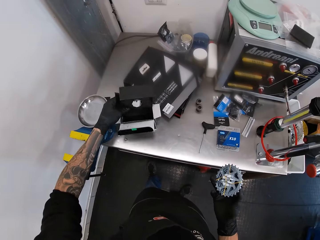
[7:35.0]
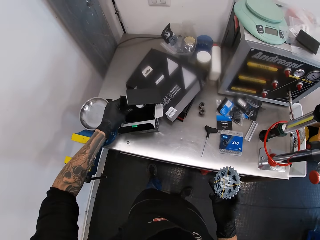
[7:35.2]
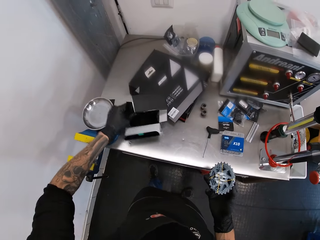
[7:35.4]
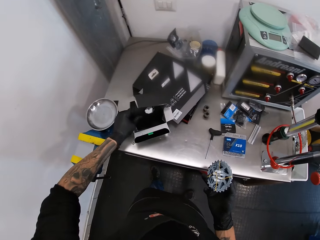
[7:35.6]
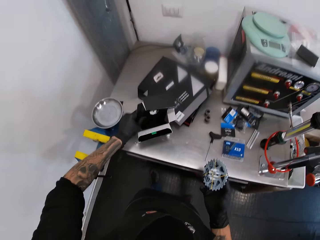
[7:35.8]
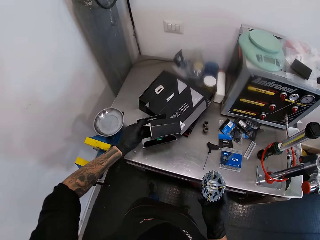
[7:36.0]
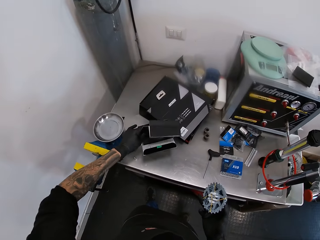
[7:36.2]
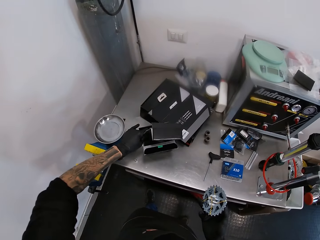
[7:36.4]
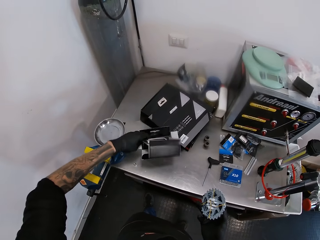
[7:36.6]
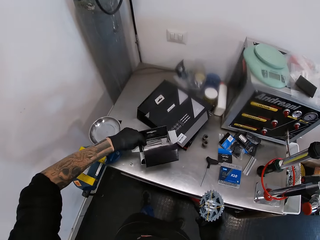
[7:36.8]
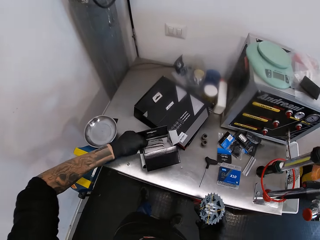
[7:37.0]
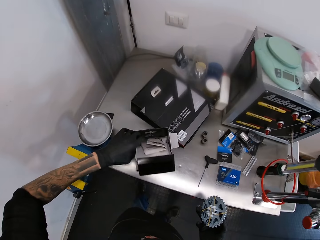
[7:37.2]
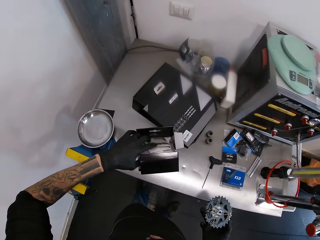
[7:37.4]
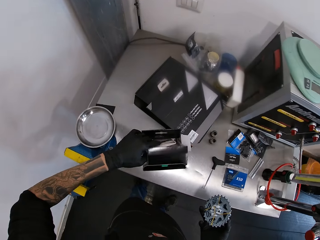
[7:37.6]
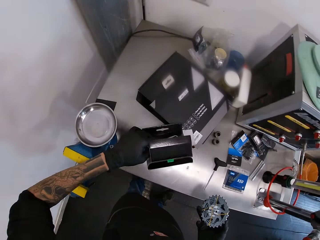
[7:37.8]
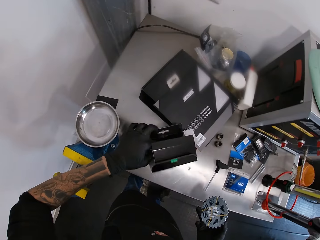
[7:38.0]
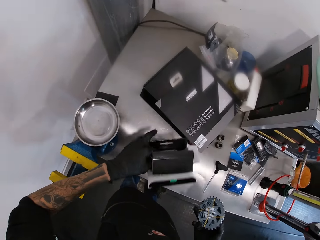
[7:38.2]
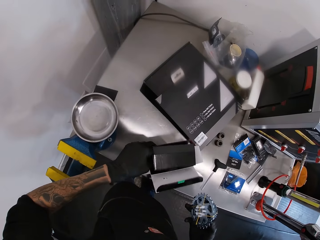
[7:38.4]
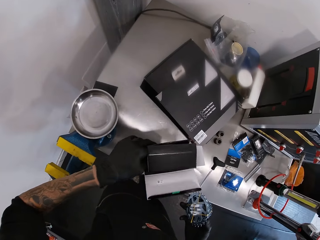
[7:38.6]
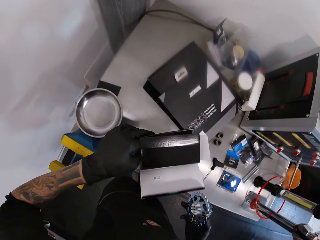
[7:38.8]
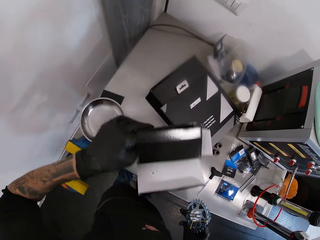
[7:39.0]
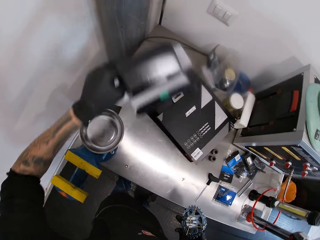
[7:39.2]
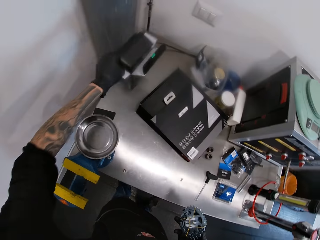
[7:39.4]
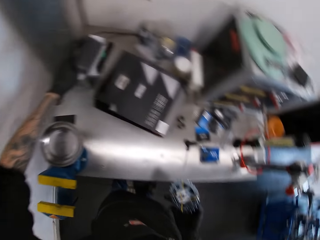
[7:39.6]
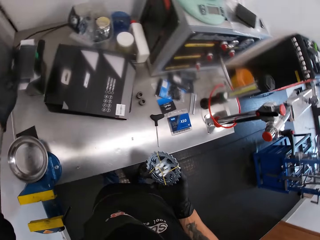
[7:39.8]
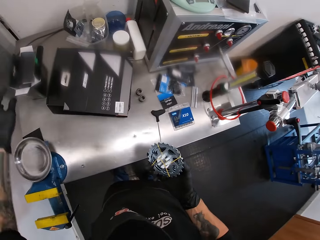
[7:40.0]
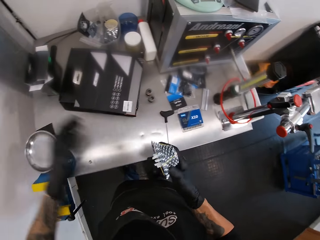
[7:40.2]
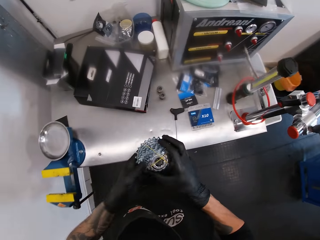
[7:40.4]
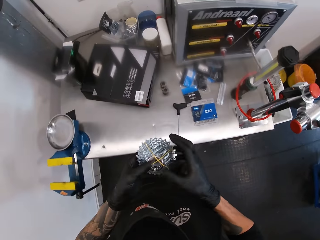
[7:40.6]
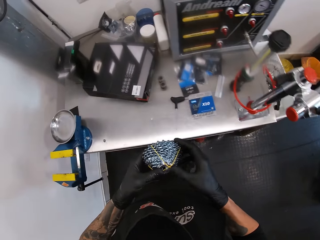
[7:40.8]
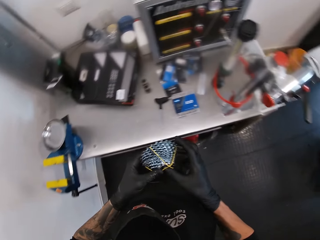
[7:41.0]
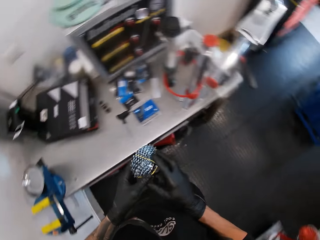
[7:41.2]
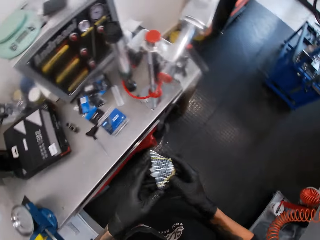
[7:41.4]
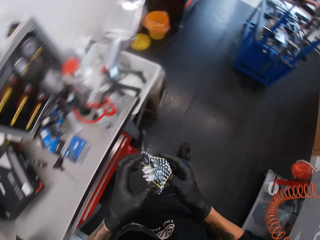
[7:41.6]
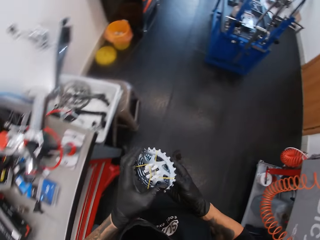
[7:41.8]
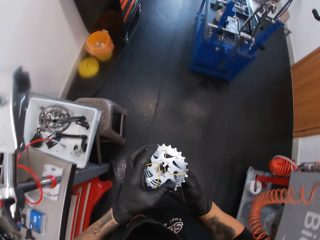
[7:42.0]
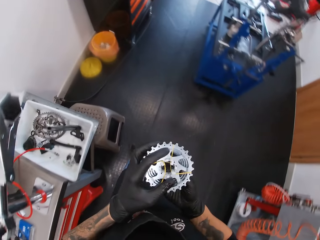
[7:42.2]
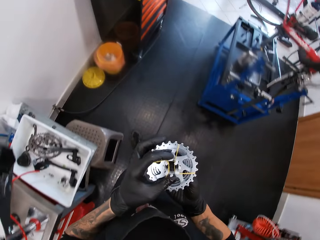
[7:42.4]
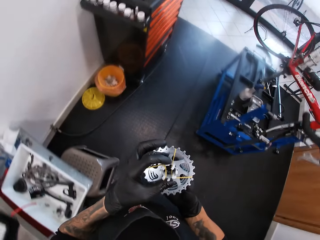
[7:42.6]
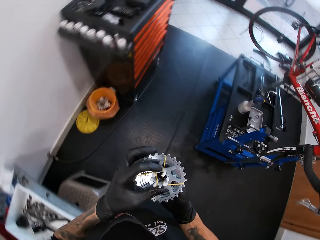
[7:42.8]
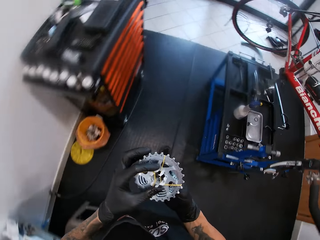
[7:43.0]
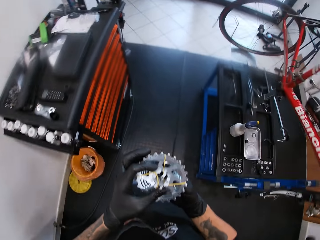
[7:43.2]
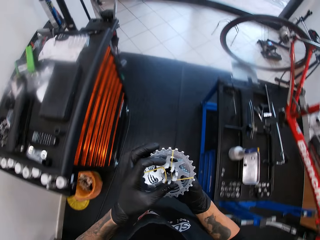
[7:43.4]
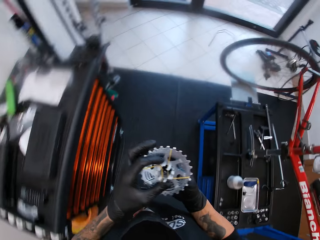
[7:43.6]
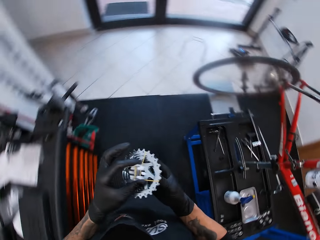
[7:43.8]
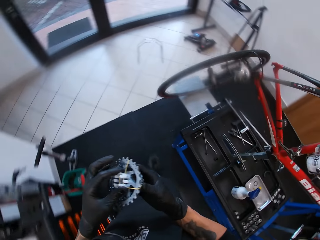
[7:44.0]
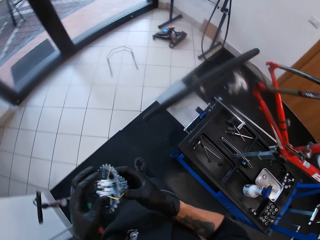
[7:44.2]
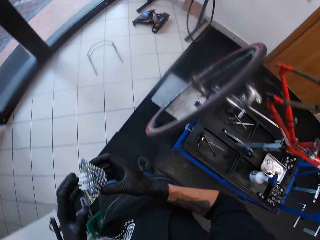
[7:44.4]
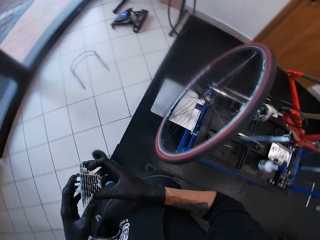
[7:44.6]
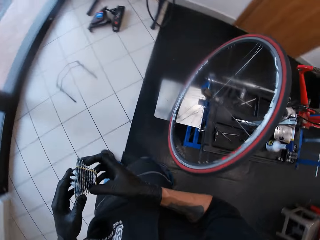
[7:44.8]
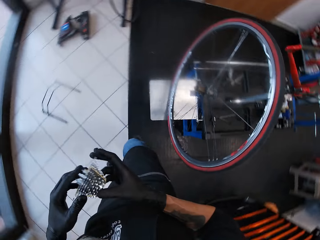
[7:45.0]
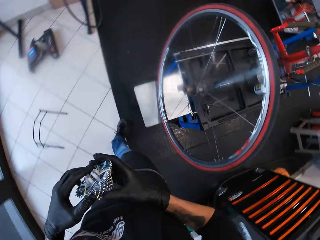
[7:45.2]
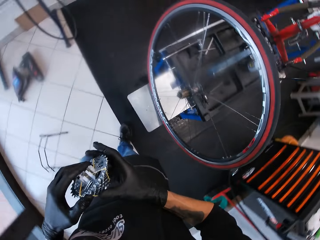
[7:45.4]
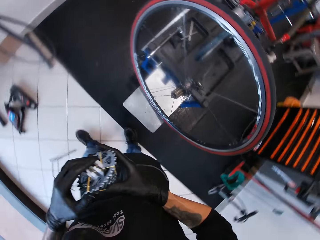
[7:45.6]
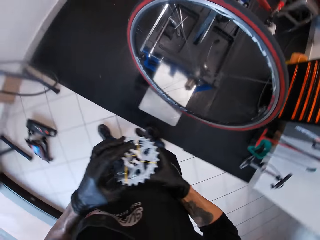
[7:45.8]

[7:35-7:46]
The camera wearer drops the box in the cassette box on the work bench with his left hand. He picks up the cassette box from the work bench with his left hand. He moves the box on the tool cabinet. He drops the cassette box on the work bench with his left hand. He holds the cassette with both hands. He looks around. He stares at the cassette in his hands. He walks around.

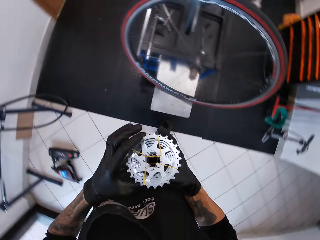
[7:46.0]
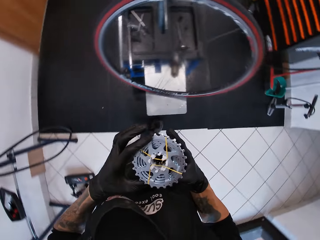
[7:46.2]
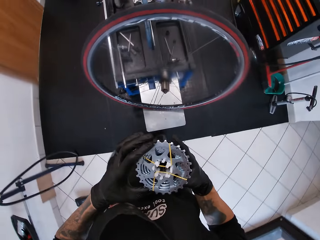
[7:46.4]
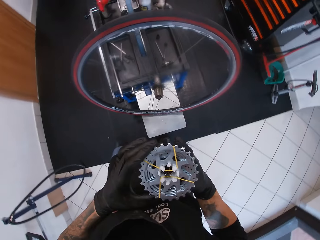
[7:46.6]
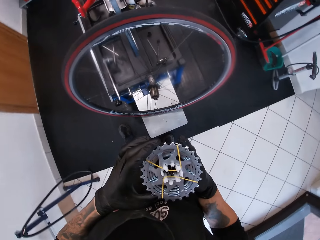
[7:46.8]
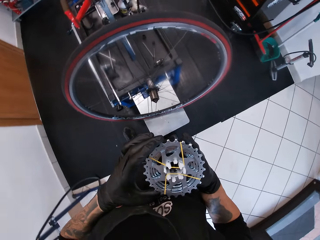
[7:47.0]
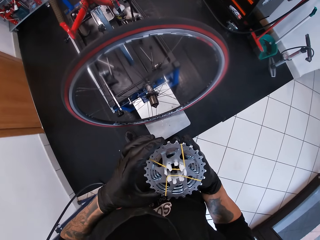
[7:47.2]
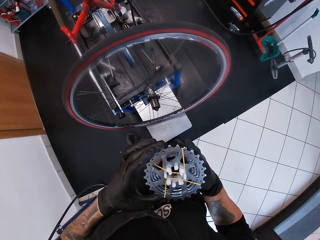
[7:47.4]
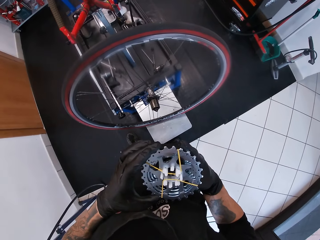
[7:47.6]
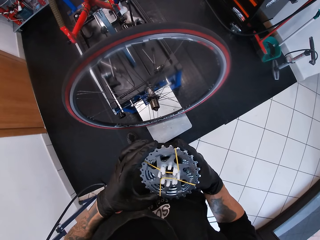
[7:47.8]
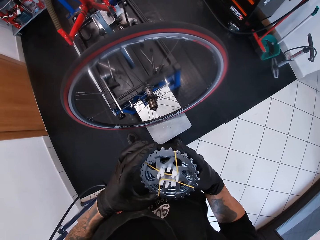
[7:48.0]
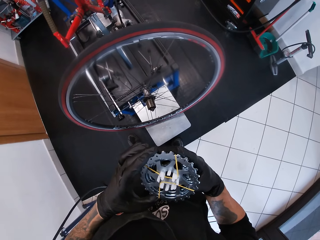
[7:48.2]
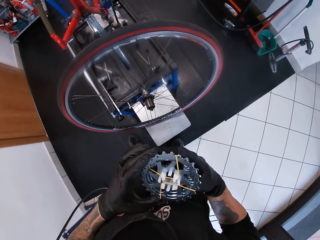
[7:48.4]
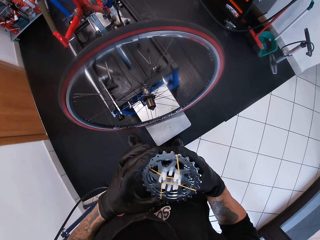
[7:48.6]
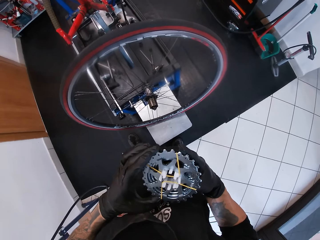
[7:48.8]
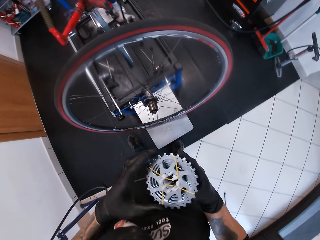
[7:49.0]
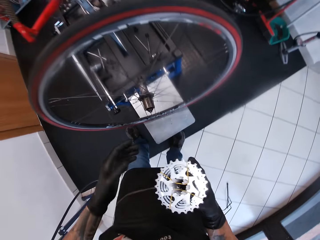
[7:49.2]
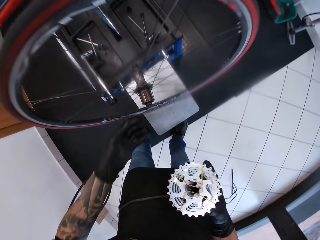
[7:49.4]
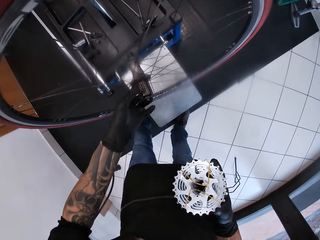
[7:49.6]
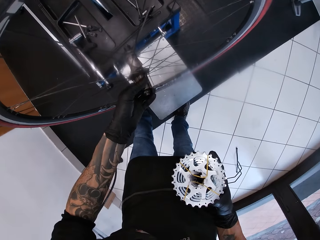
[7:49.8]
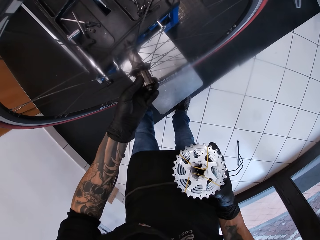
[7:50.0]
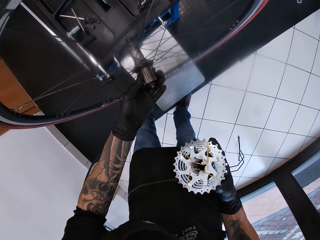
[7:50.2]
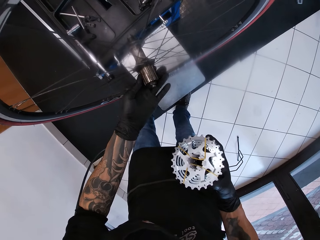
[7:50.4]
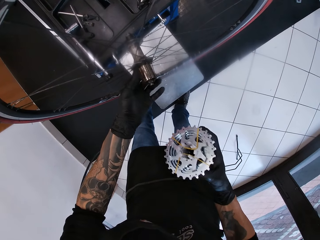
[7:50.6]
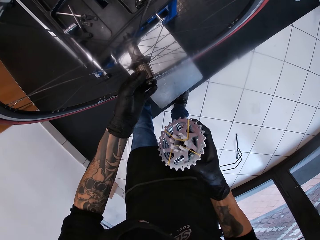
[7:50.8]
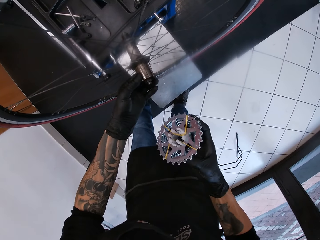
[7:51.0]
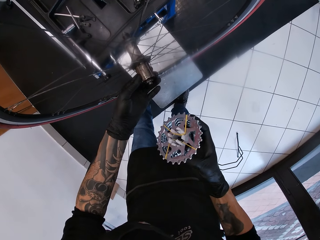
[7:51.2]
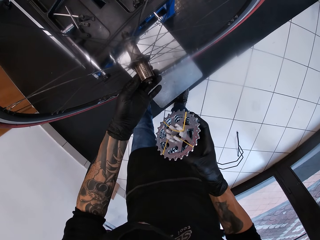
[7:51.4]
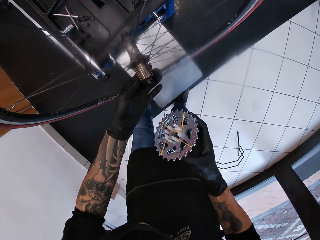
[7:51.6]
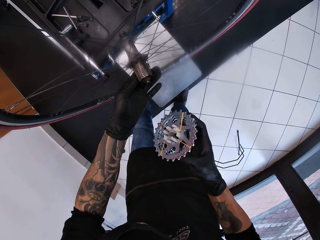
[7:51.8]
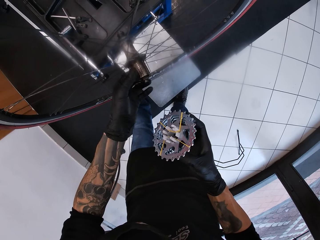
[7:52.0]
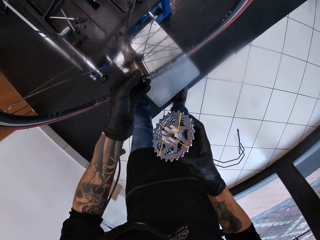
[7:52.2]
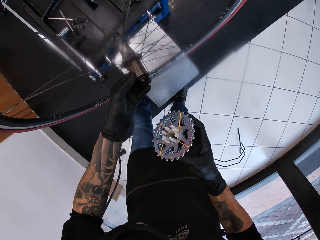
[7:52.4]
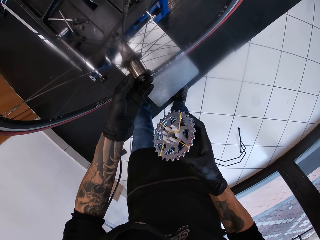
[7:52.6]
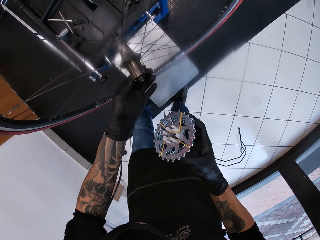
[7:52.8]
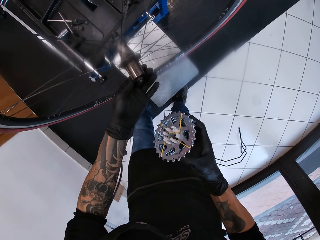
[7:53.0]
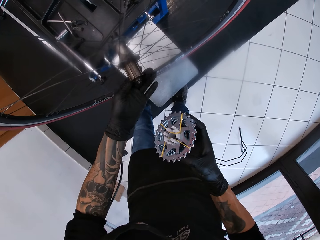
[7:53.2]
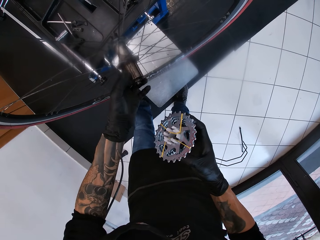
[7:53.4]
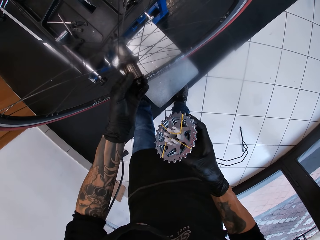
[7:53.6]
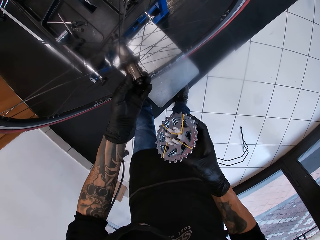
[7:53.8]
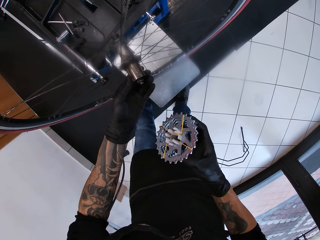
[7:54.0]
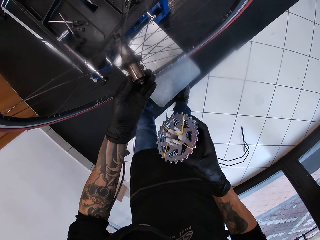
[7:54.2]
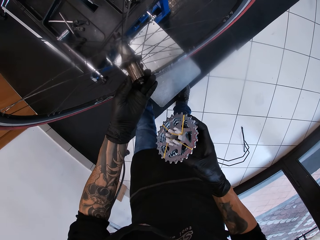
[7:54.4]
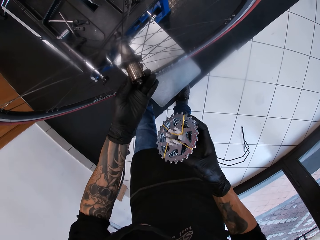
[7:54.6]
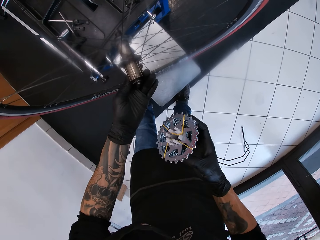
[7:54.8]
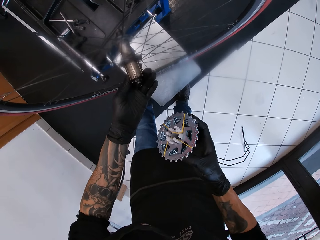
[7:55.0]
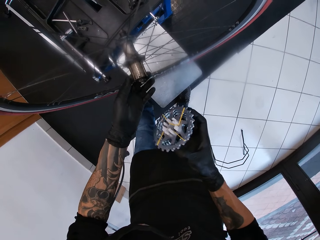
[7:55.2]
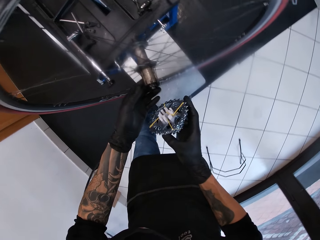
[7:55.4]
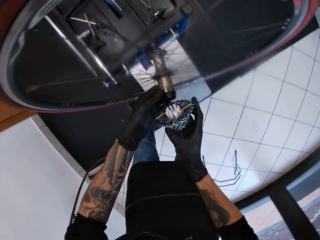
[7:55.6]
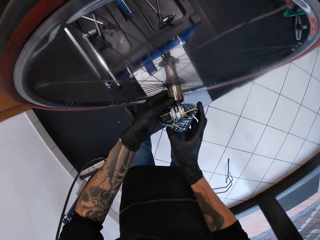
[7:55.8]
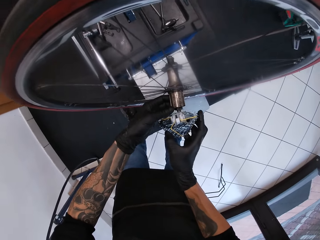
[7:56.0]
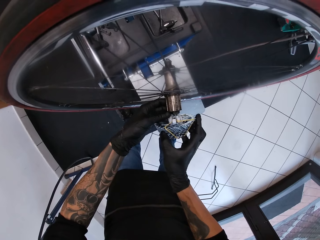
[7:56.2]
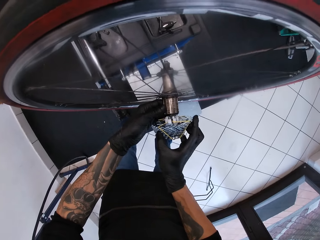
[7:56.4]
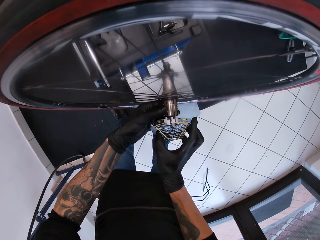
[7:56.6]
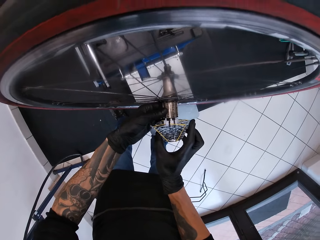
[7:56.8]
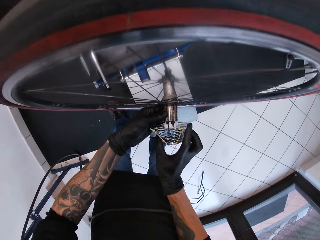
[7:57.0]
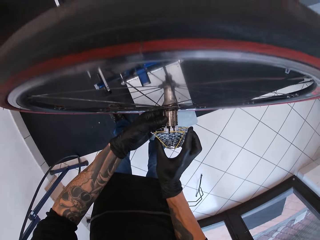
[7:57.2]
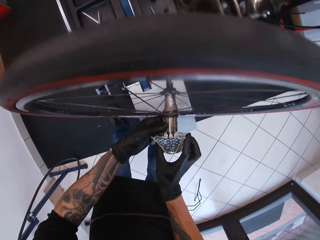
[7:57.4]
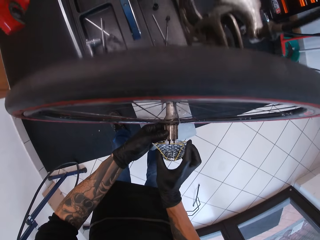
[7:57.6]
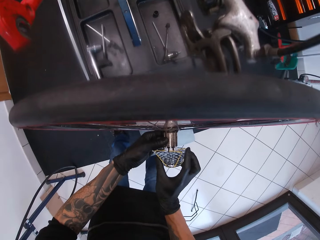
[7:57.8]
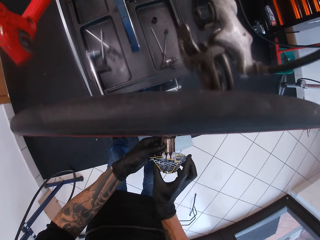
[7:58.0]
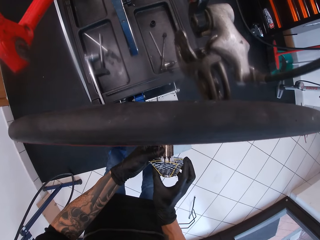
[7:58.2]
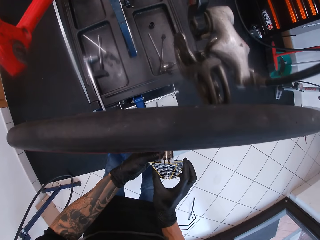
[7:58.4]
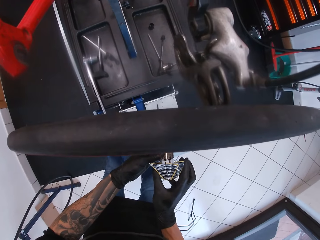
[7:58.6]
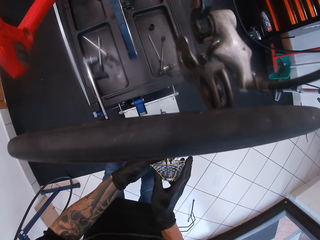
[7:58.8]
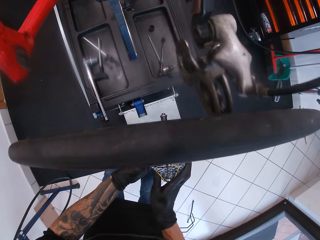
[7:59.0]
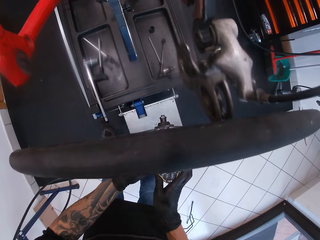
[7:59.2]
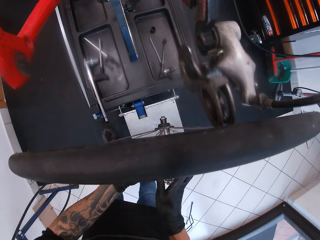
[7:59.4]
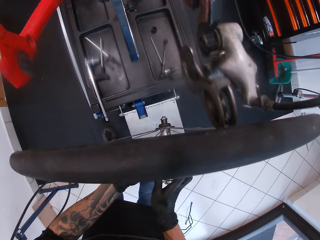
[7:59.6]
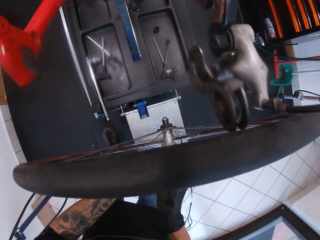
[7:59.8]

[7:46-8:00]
The camera wearer stares at the cassette in his hands. He tightens the axle on the cassette region of the bicycle with his left hand. He spins the hub with his left hand. He attaches the cassette to the axle on the bicycle with his right hand.
